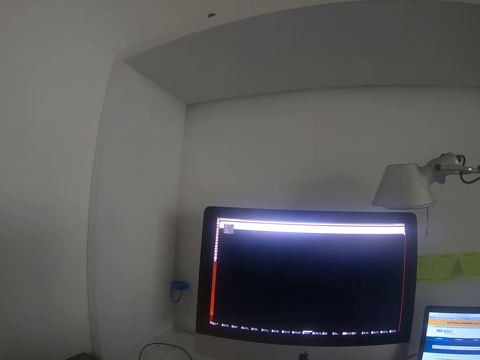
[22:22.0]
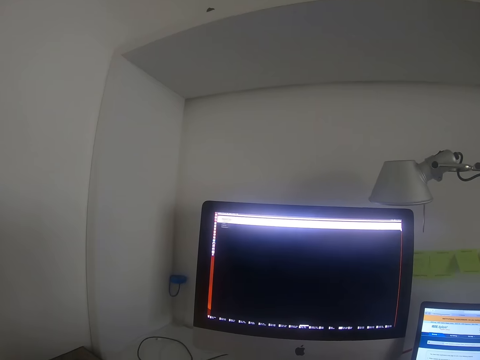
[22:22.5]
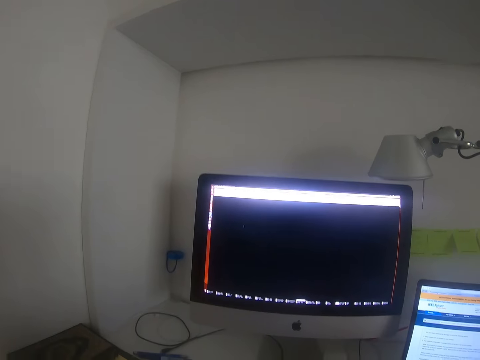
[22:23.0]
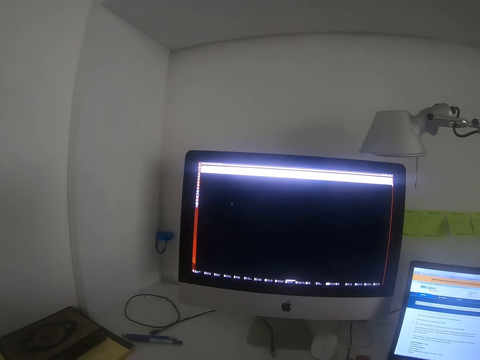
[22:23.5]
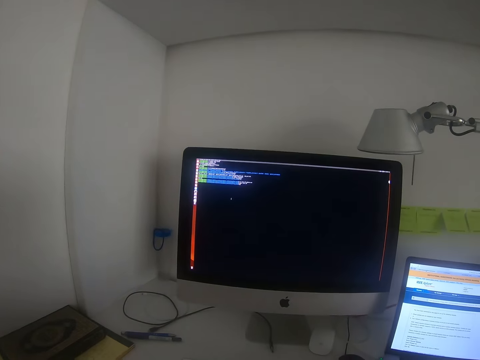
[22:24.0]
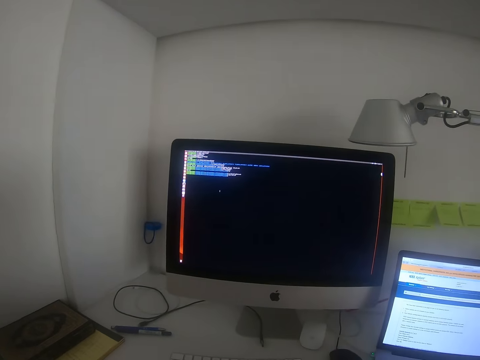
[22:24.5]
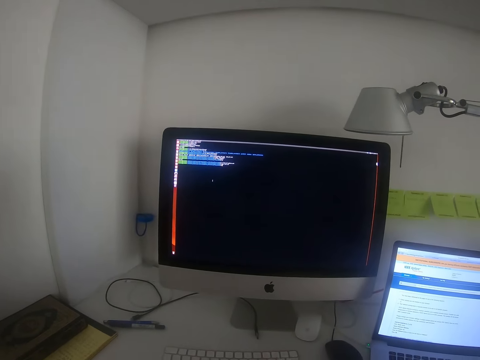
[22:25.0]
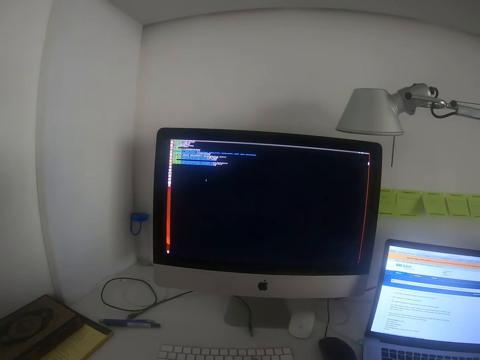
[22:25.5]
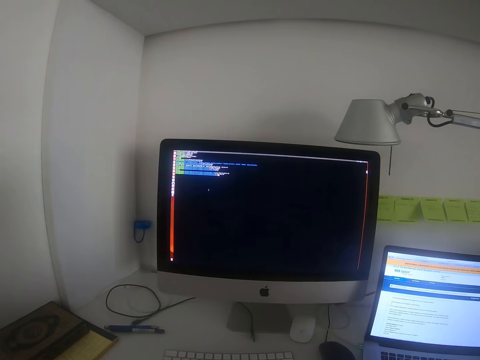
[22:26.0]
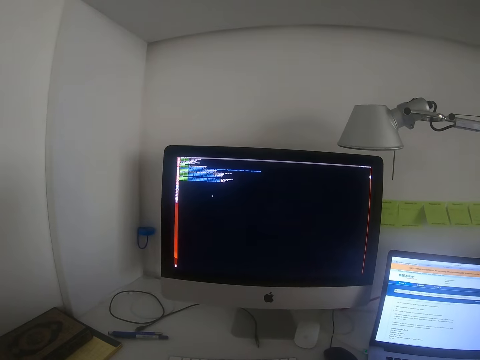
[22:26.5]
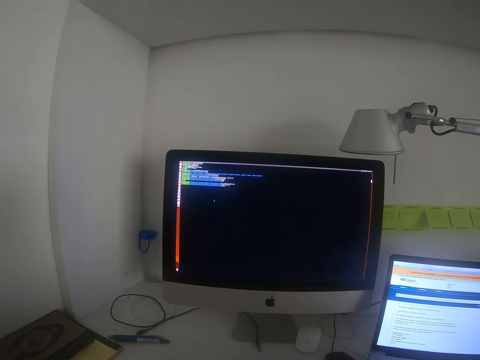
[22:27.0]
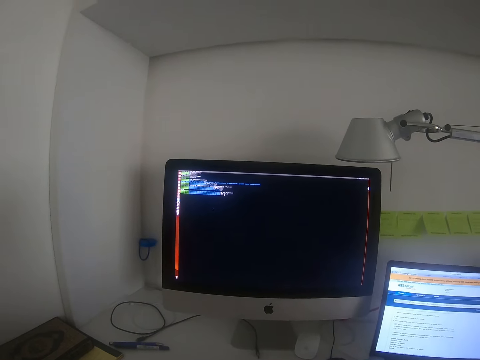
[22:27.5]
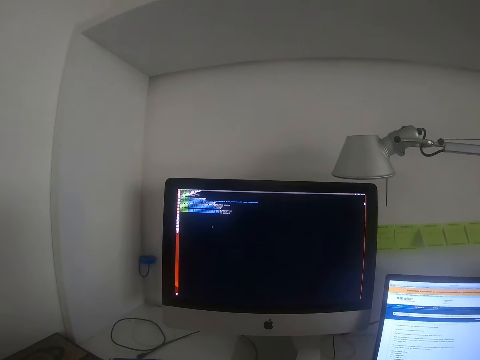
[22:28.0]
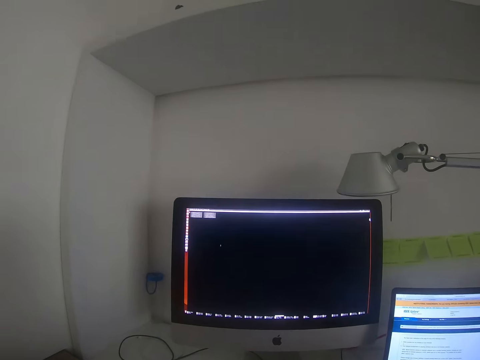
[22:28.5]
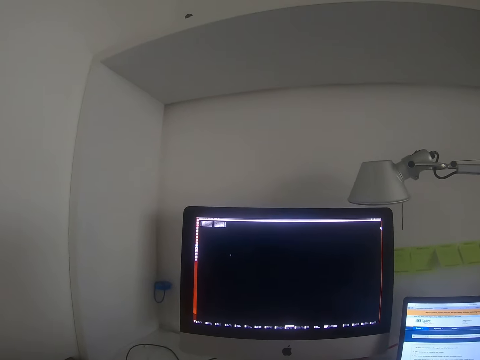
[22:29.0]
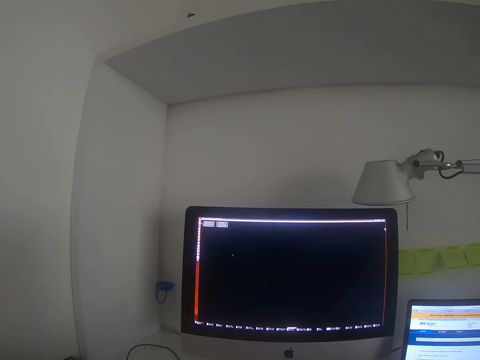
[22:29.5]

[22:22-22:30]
The camera wearer types on the computer keyboard. They click the mouse. They stare at the computer monitor.

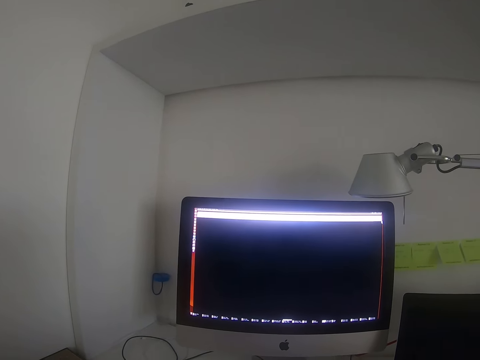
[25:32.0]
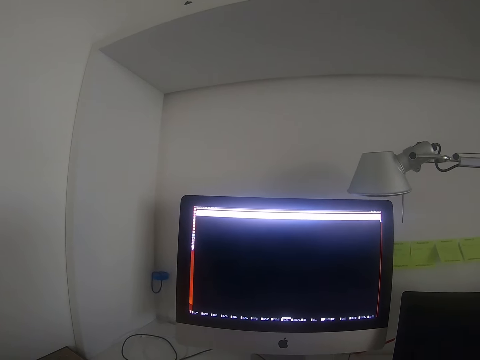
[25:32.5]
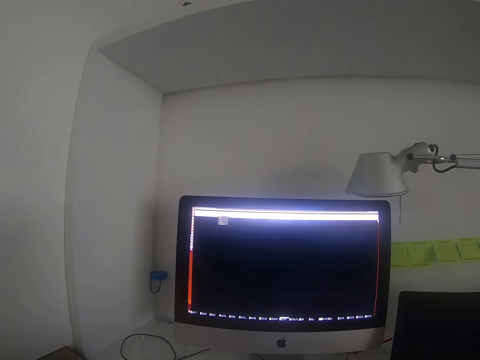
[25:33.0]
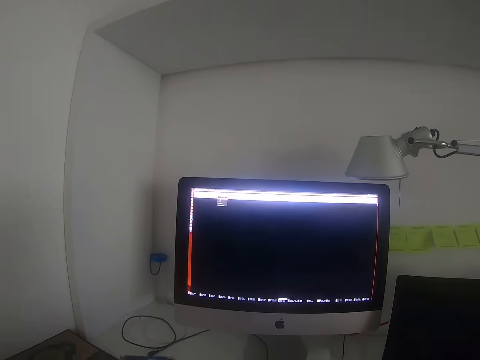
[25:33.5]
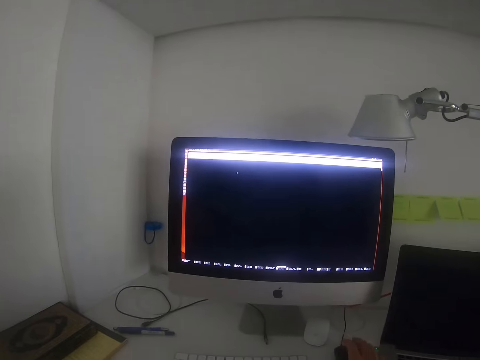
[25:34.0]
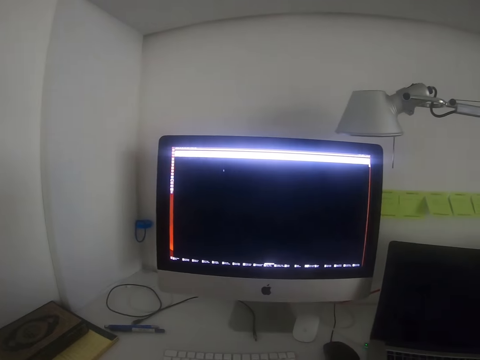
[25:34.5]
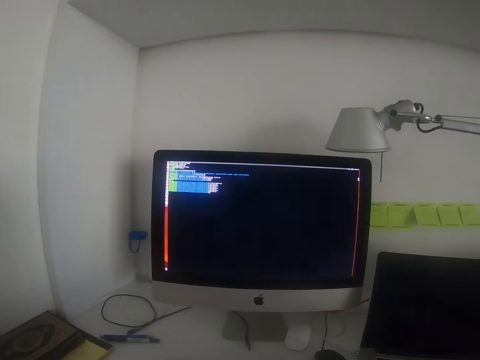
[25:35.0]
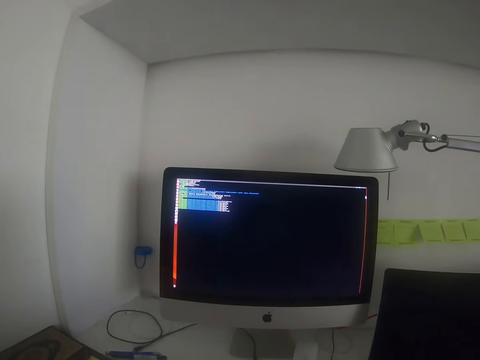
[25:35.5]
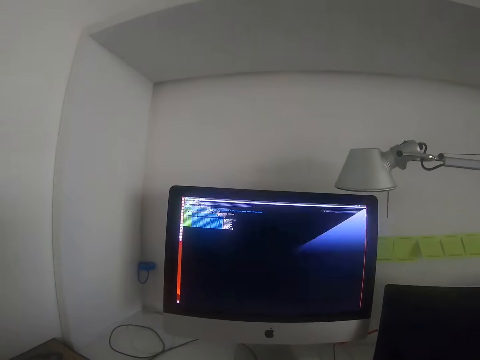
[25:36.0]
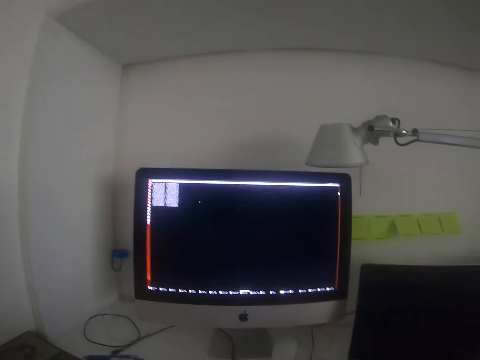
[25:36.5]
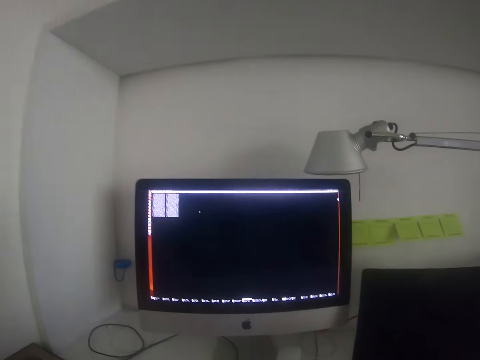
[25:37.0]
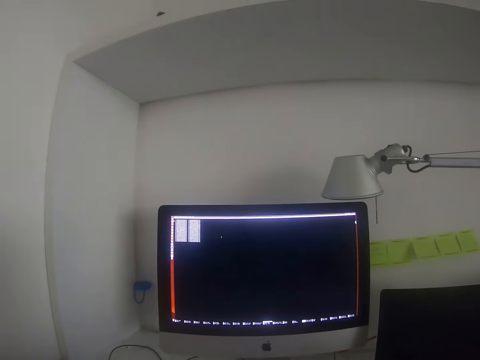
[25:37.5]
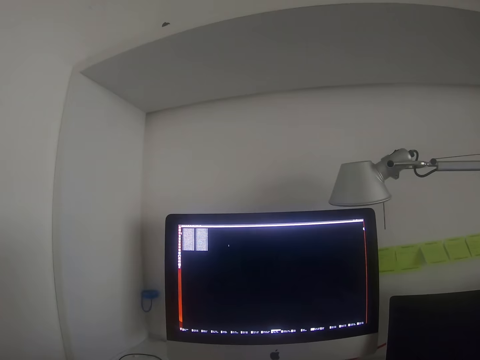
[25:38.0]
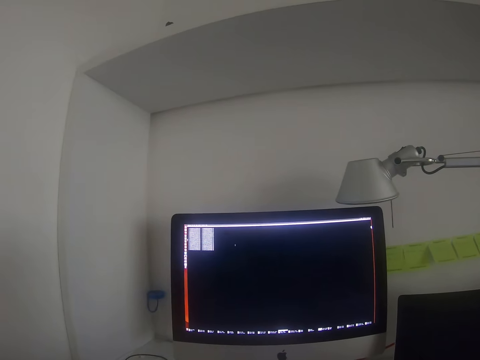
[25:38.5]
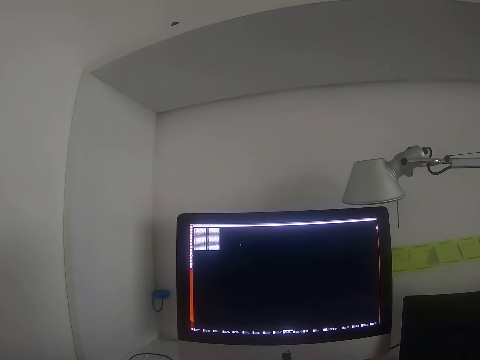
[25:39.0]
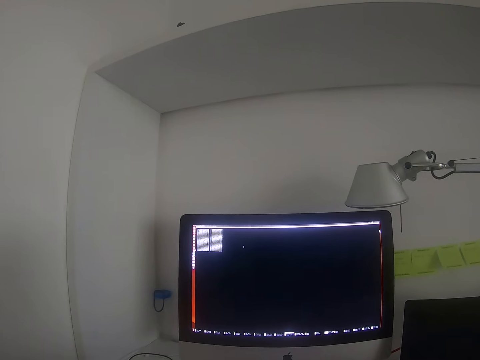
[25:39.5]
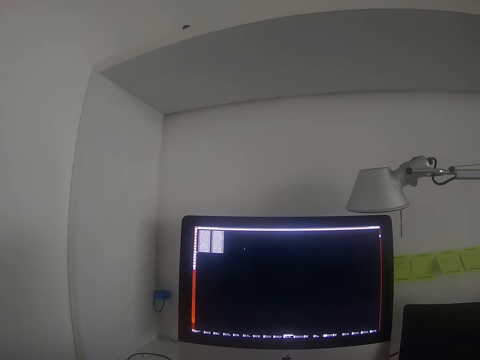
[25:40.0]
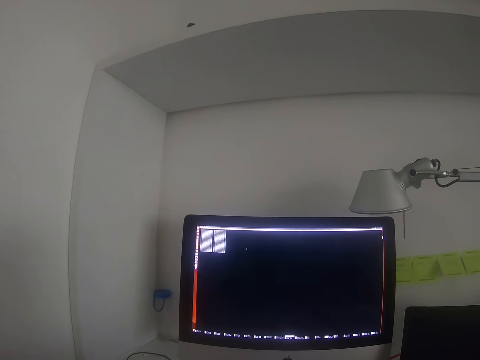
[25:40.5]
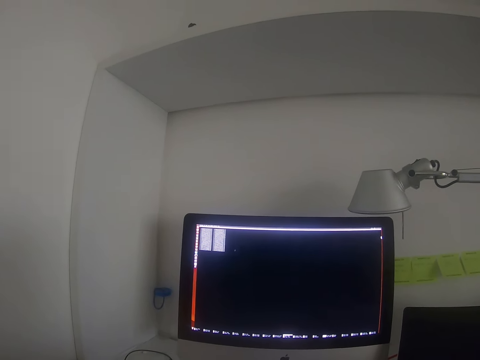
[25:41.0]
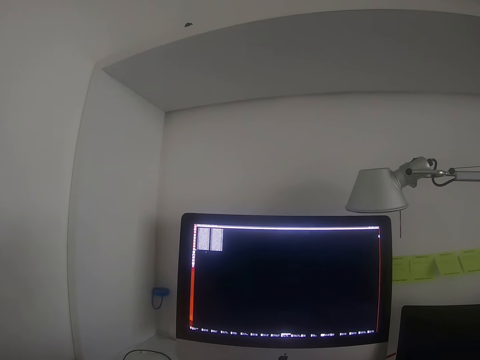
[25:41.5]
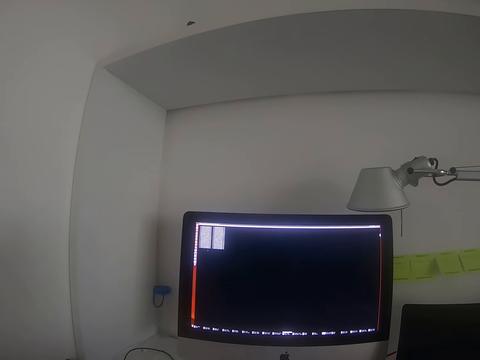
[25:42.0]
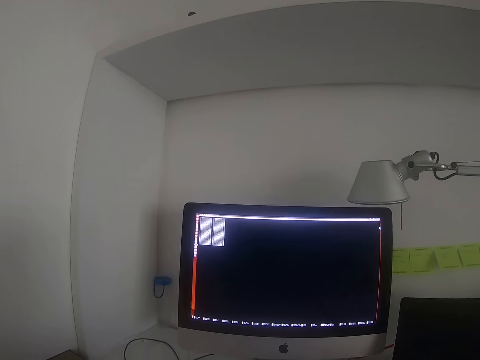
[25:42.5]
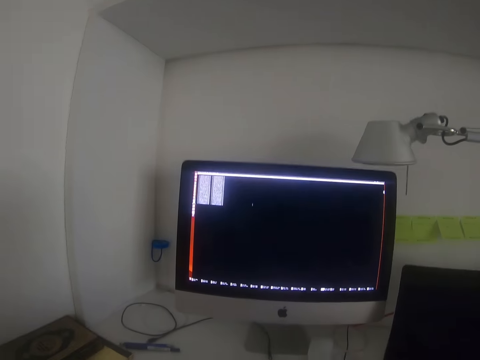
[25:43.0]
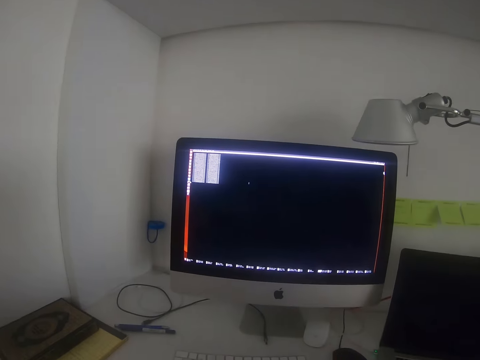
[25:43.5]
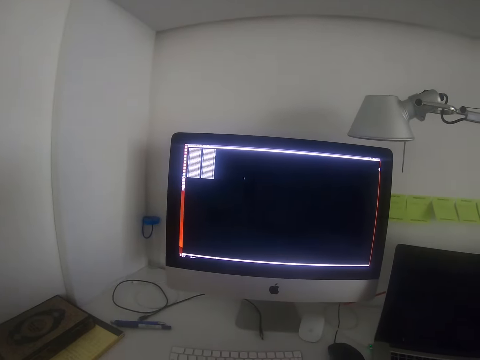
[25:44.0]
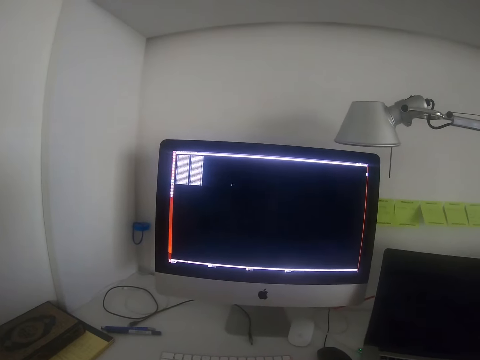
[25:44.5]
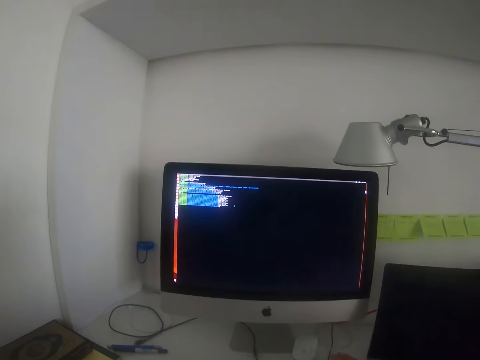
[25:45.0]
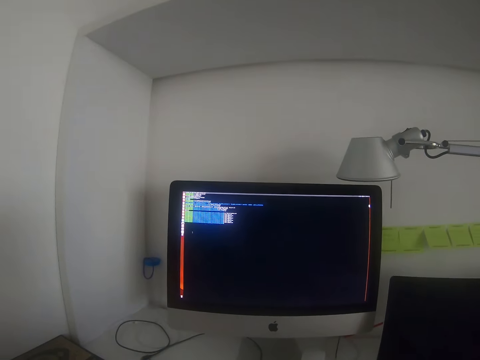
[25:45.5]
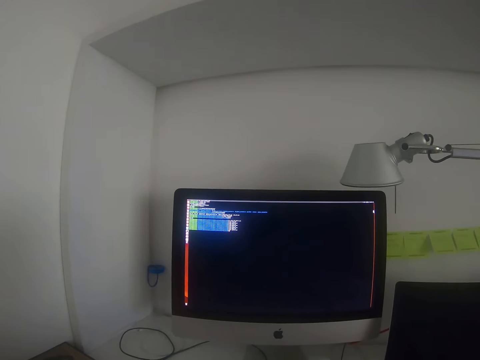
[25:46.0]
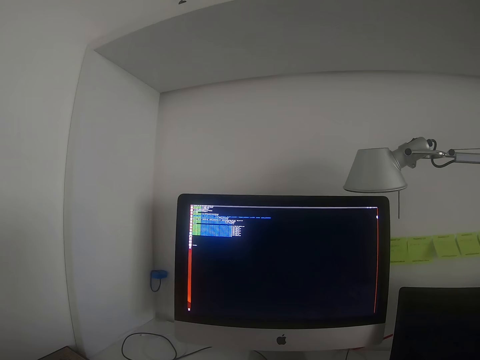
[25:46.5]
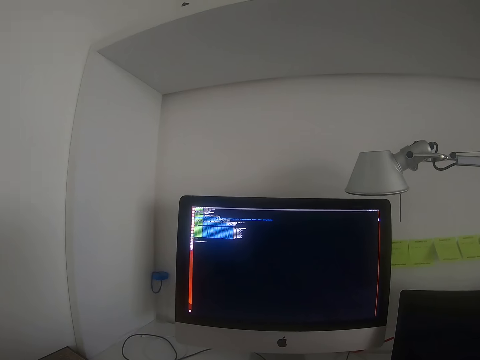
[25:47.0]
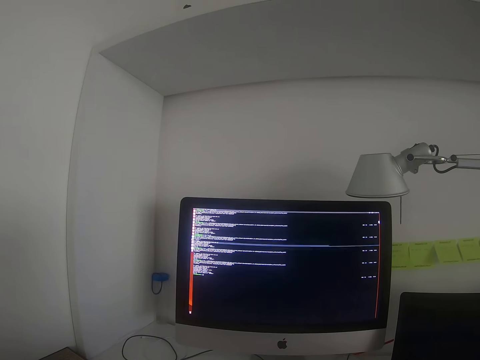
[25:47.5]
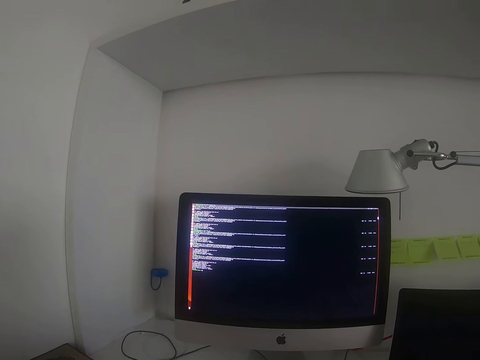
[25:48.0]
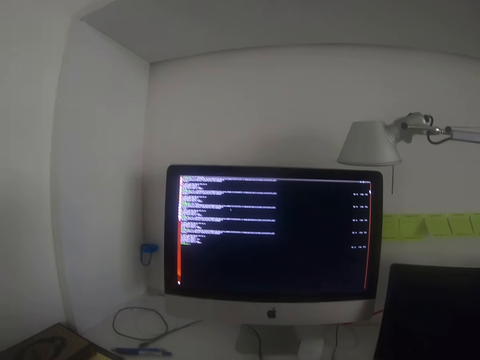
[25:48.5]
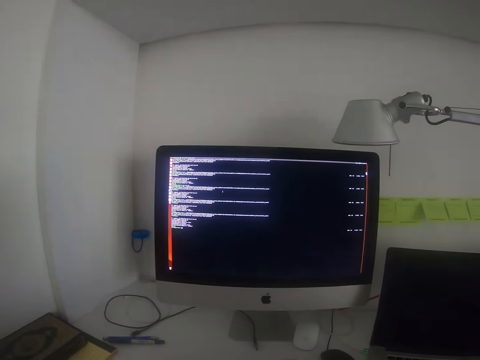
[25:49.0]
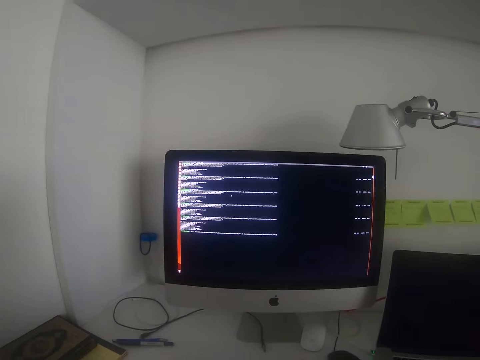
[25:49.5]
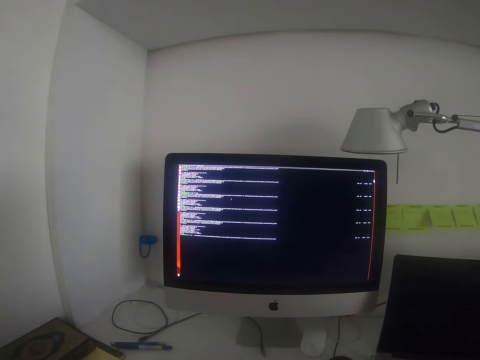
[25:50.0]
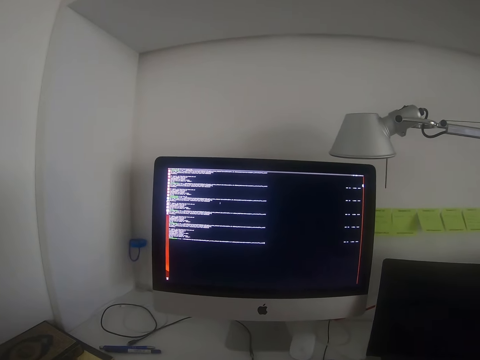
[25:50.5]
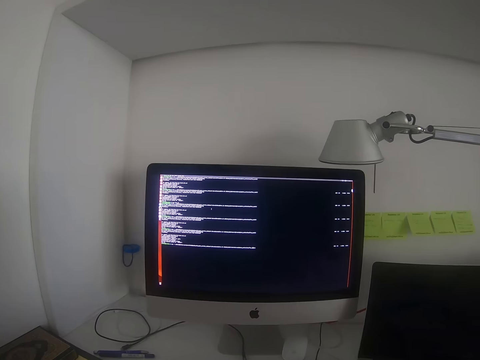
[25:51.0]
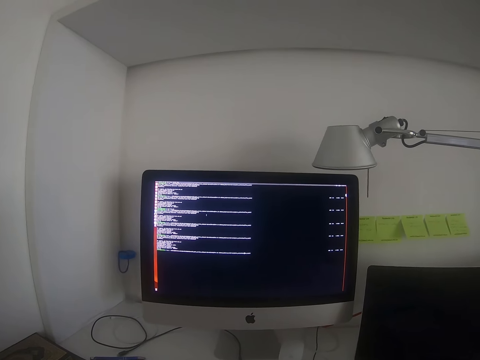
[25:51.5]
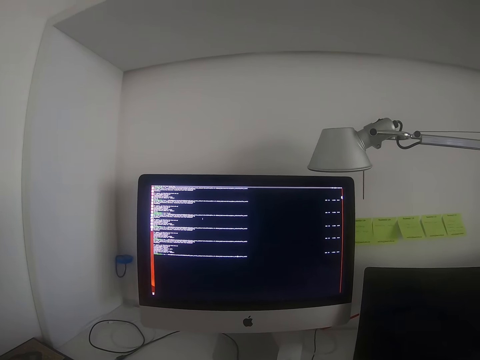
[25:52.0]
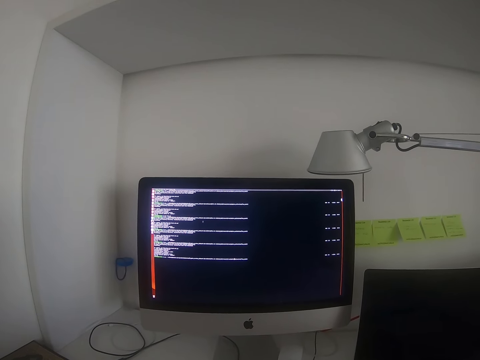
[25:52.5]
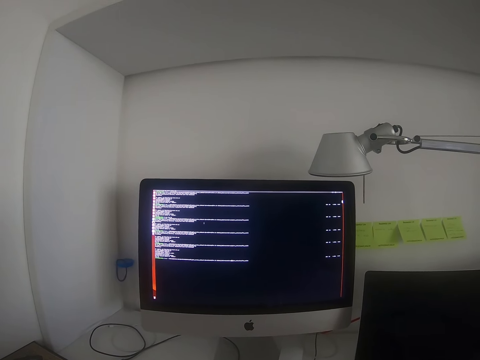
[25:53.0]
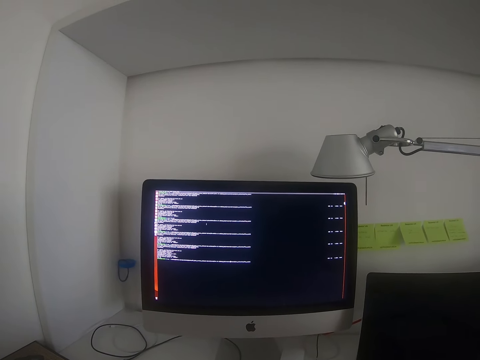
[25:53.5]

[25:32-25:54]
The camera wearer presses the mouse, stops pressing the mouse, and looks at the monitor. They press the mouse, stop pressing the mouse, and look at the monitor.
